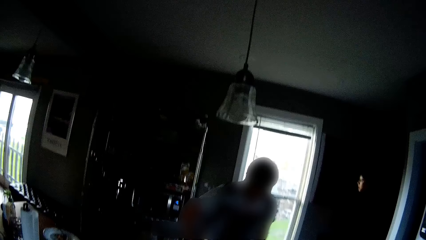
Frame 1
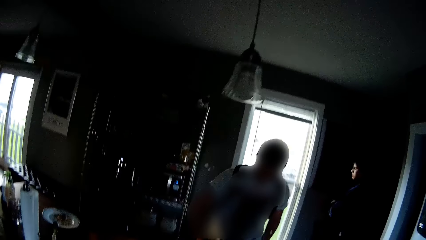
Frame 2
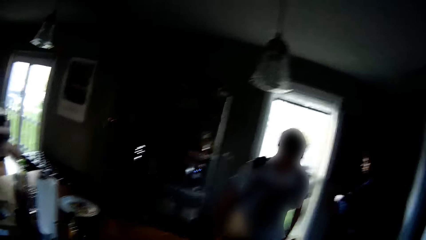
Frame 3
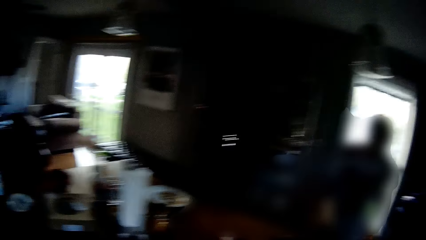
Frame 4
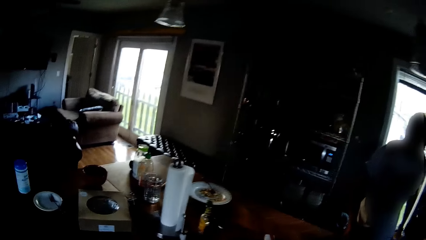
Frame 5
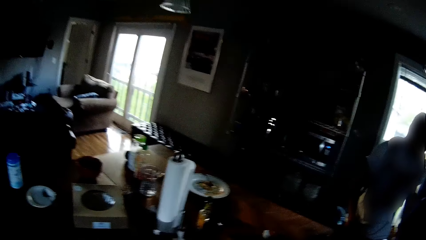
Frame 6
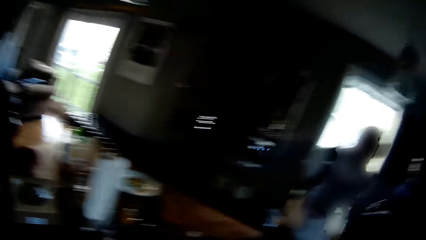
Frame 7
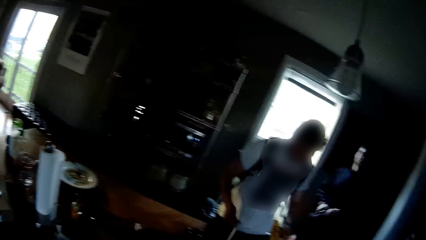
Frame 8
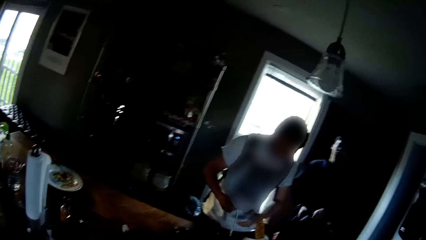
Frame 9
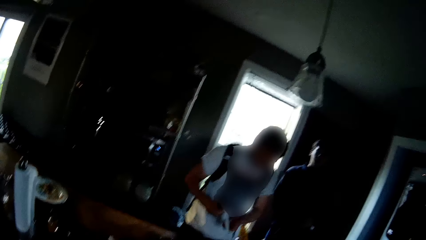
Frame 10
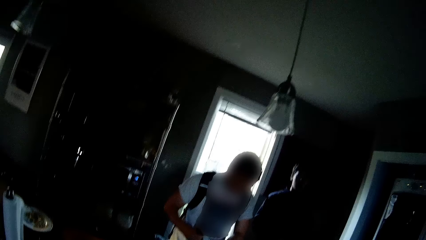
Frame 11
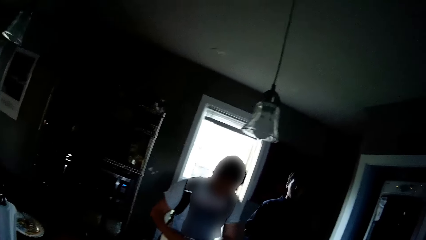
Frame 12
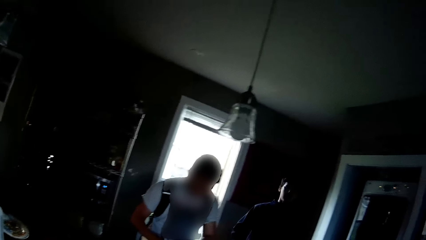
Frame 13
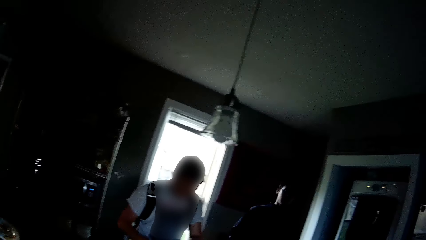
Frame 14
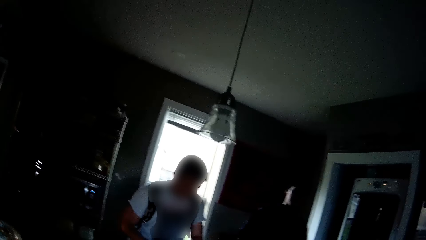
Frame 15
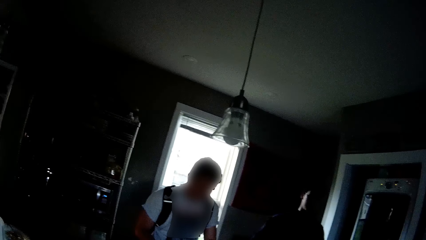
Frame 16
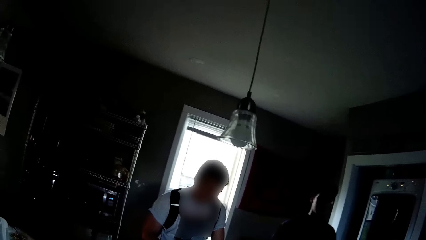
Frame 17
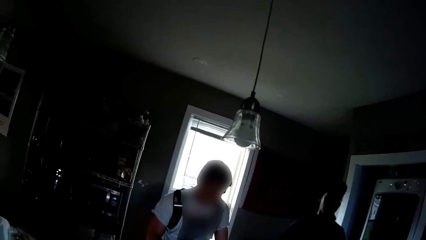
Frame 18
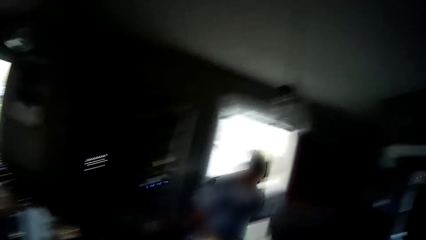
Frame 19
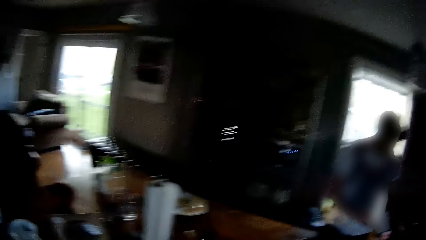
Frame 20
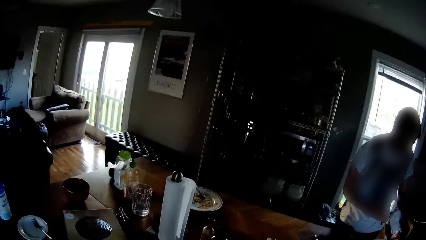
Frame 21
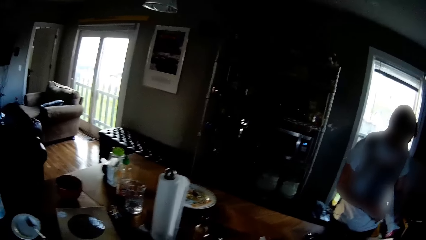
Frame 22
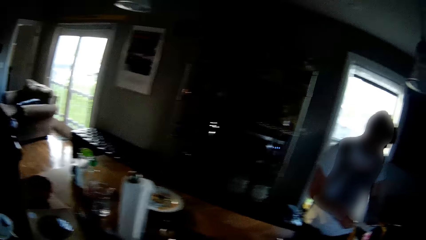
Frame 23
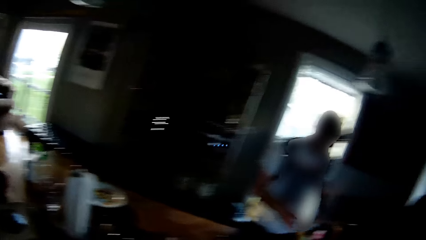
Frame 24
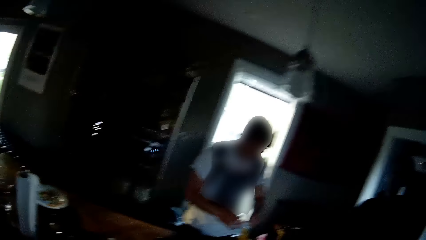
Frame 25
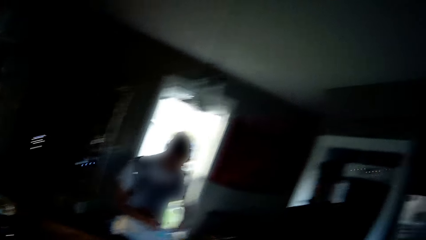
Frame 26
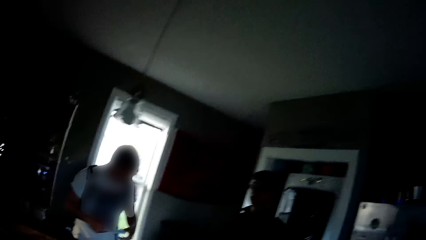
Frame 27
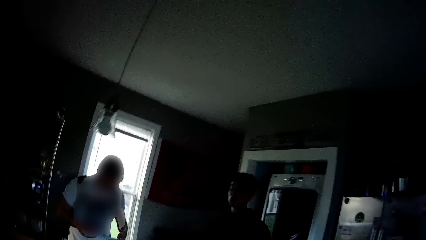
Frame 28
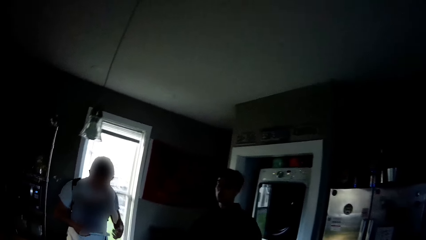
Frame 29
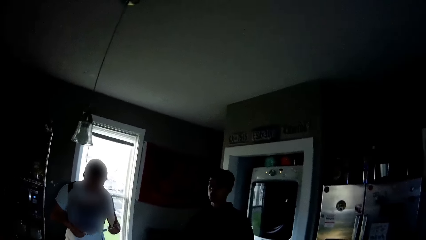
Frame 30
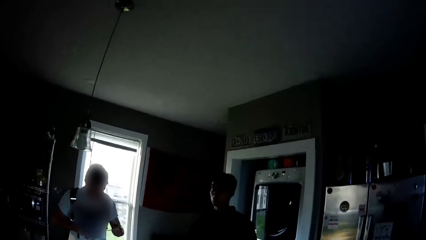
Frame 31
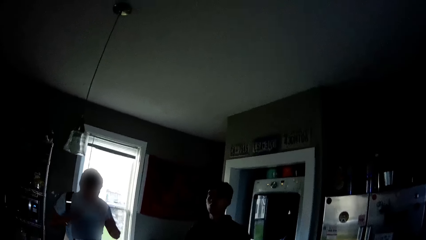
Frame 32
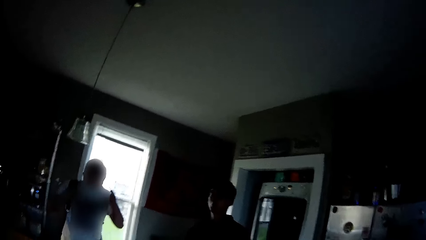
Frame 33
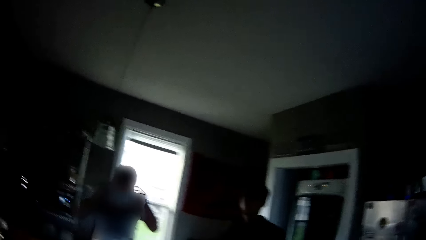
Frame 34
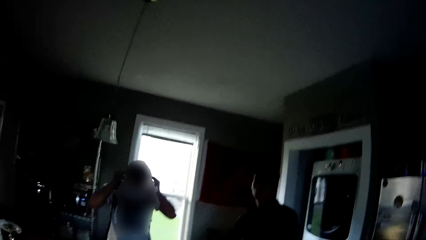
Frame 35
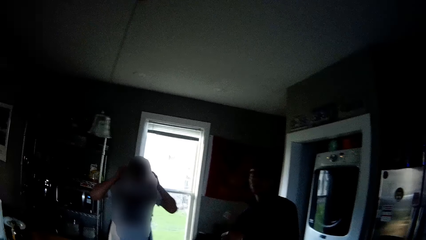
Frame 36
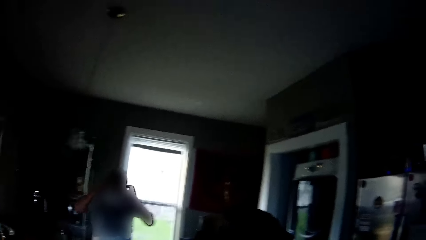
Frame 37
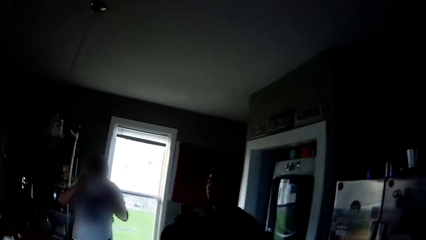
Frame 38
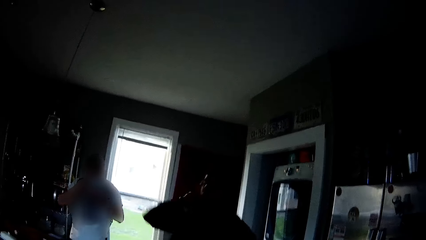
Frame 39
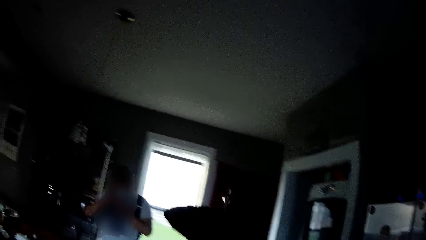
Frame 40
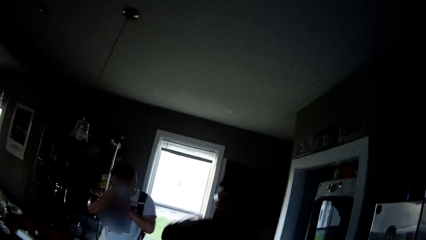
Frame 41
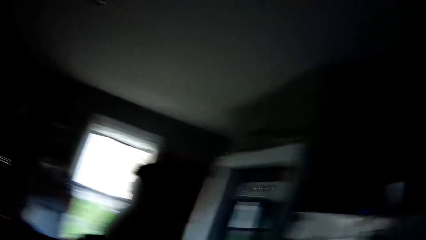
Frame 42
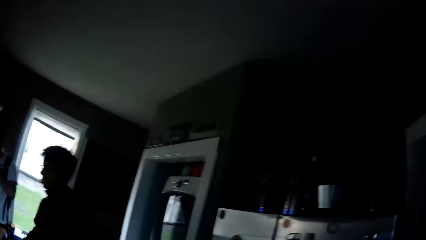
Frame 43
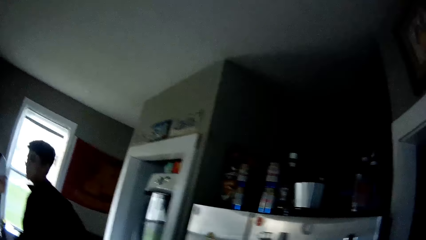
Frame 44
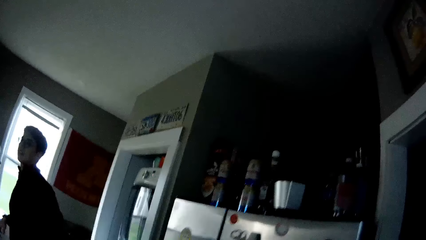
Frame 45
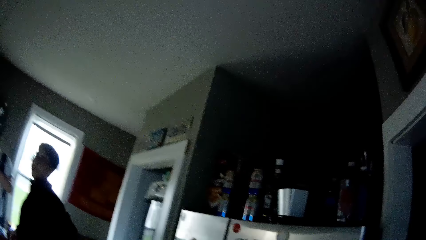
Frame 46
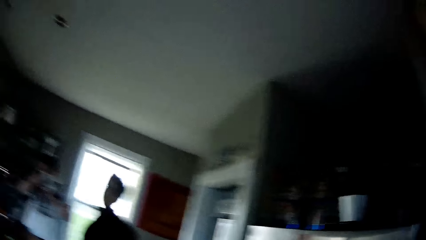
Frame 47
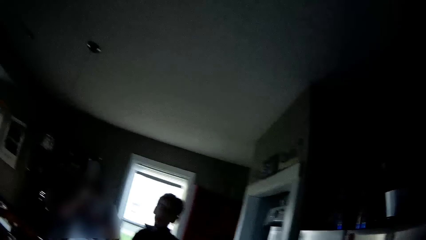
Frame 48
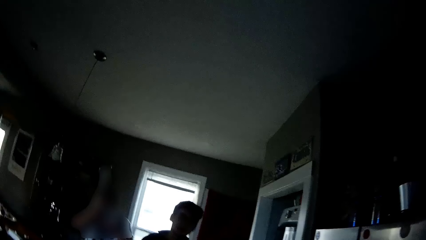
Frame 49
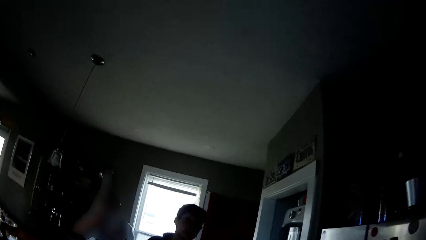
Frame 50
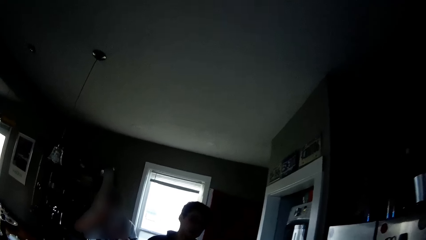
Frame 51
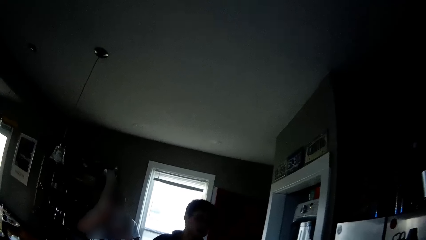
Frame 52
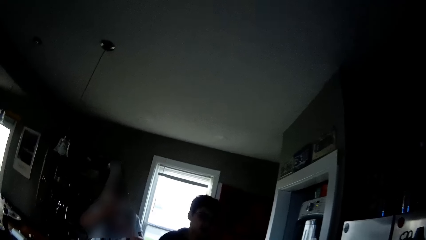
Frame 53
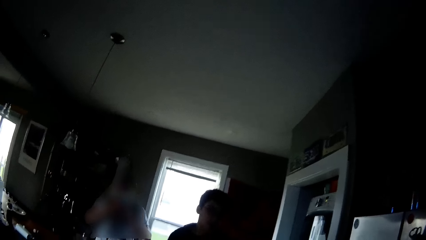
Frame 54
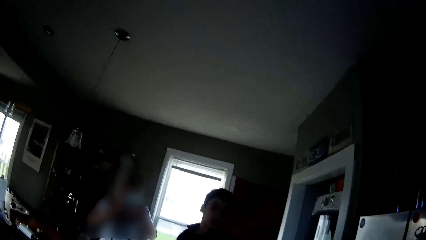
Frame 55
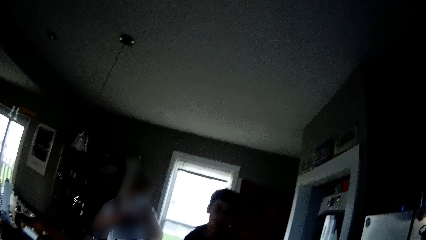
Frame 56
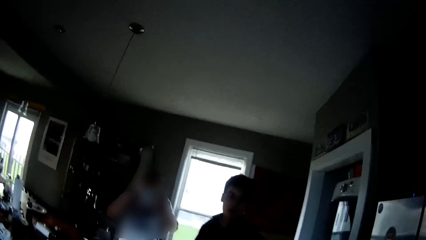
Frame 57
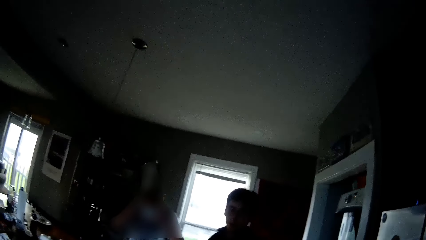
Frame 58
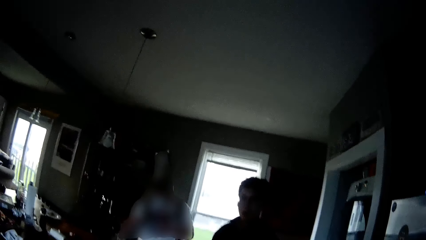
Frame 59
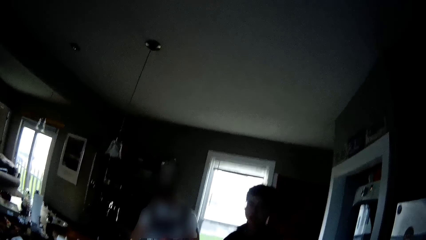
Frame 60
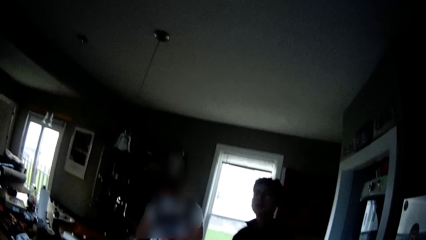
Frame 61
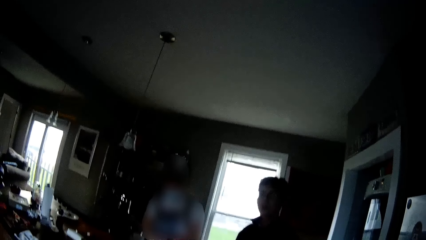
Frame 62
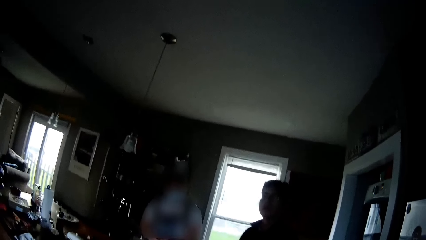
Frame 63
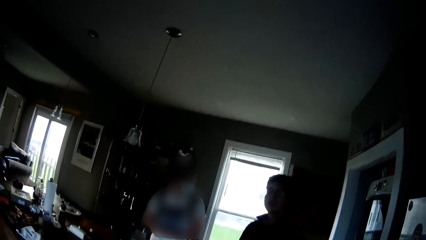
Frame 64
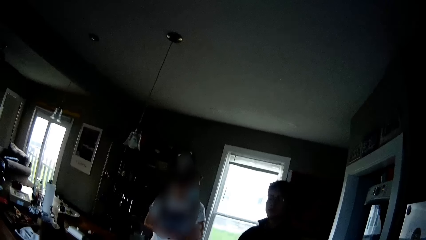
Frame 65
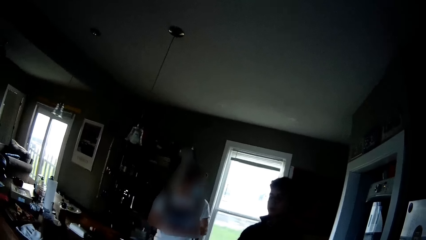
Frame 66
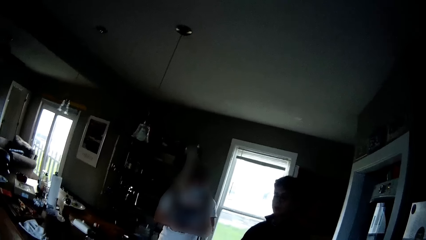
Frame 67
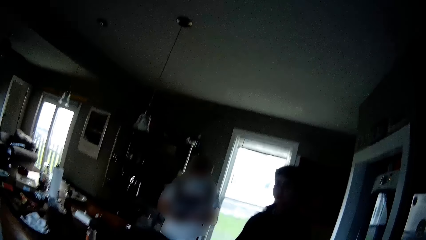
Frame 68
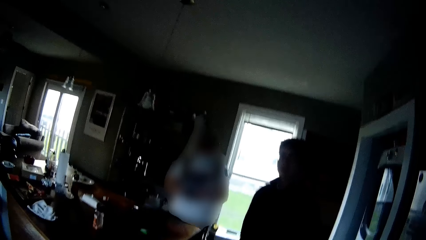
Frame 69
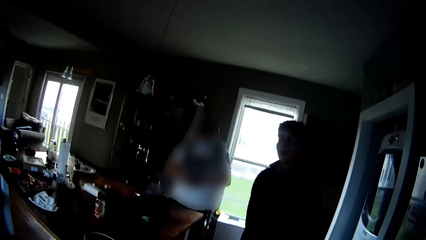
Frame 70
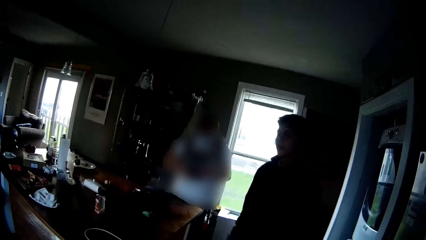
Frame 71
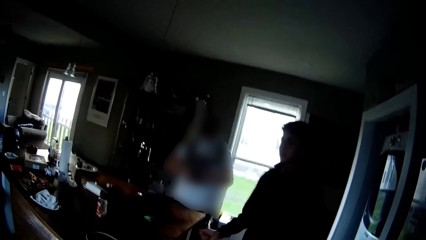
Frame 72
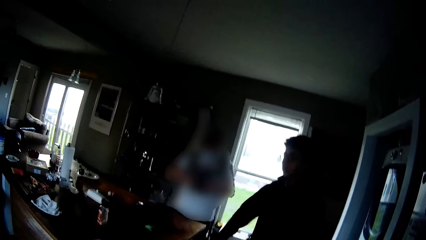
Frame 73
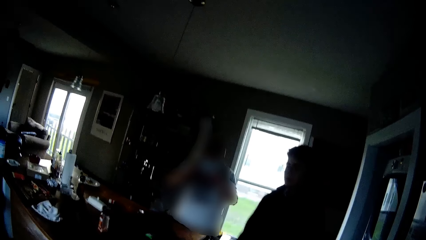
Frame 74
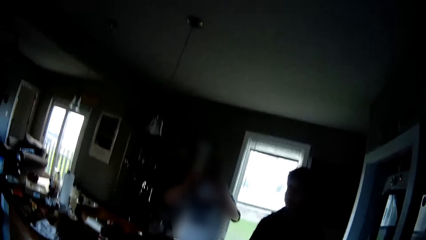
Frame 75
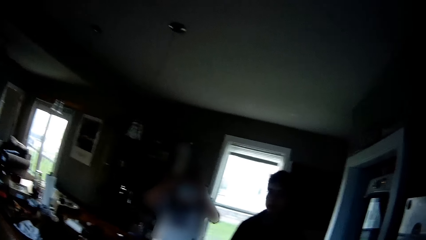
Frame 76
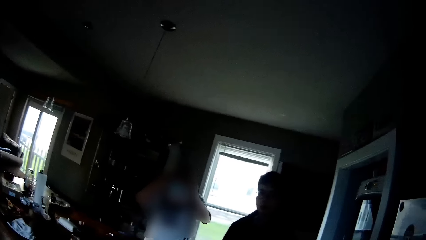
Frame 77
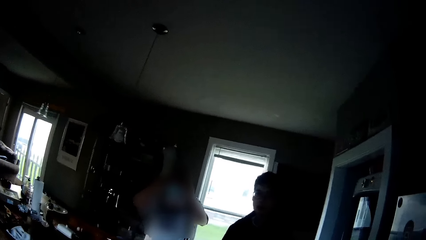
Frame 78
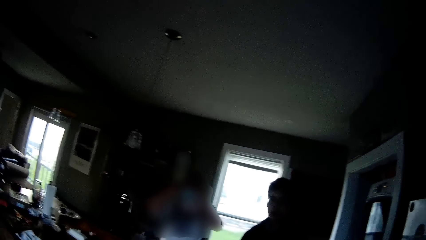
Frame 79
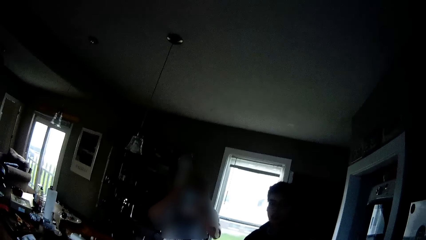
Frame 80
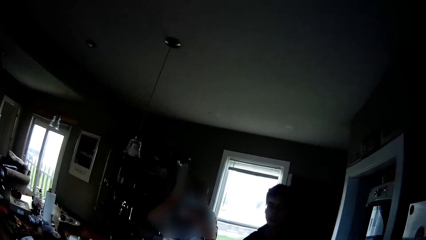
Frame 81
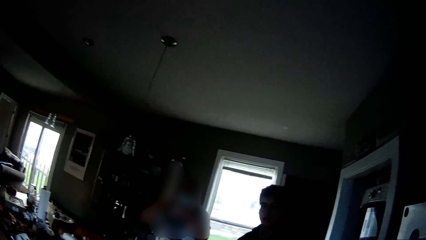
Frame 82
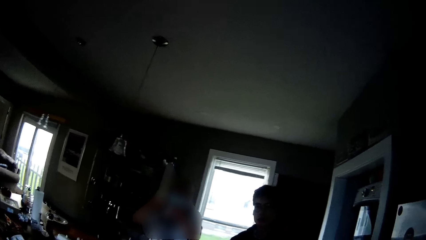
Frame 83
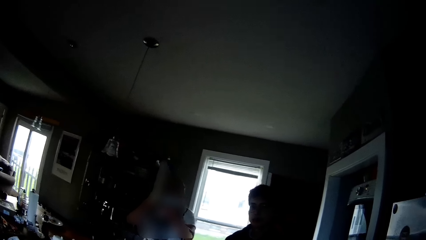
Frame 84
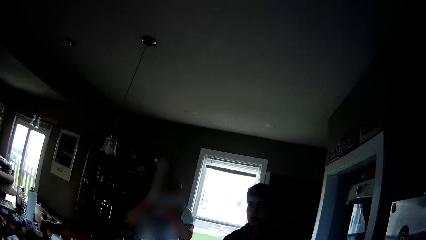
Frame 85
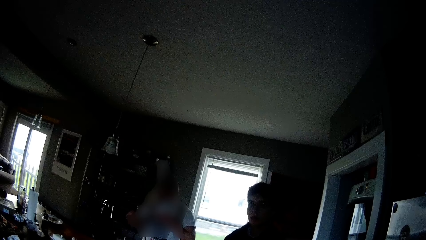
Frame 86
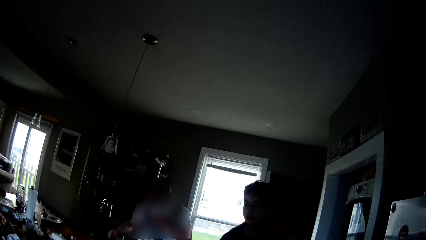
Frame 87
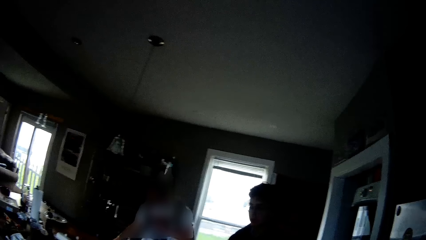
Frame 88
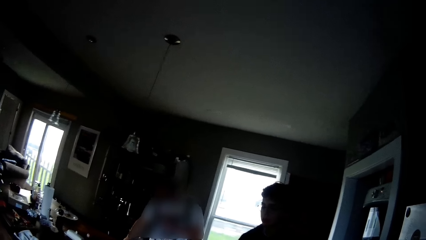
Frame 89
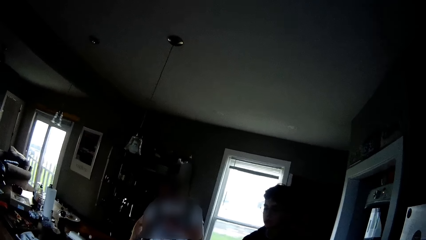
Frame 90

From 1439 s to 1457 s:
A man holds a nose mask in both hands. The camera wearer interacts with the man. The man wears the nose mask on his face with his hands.
